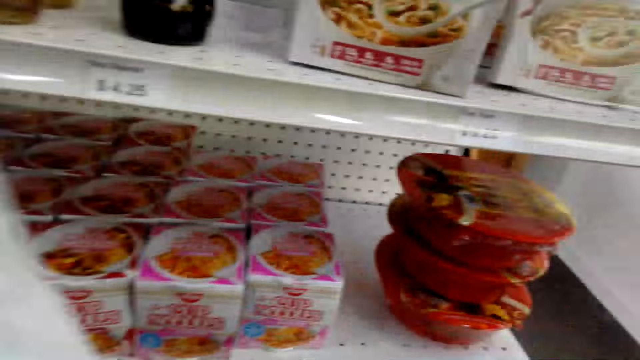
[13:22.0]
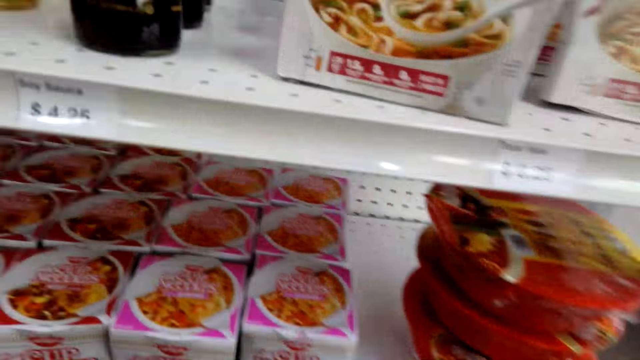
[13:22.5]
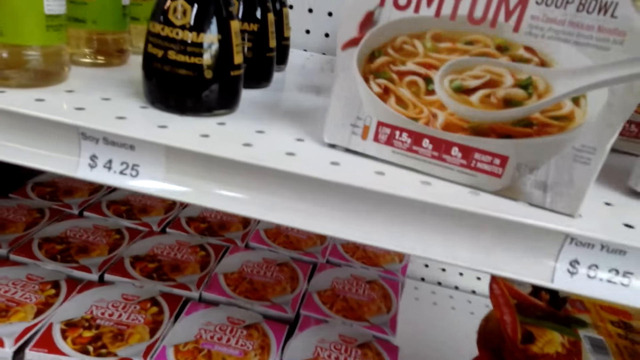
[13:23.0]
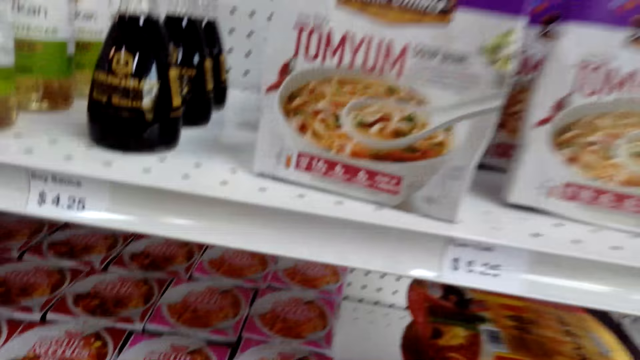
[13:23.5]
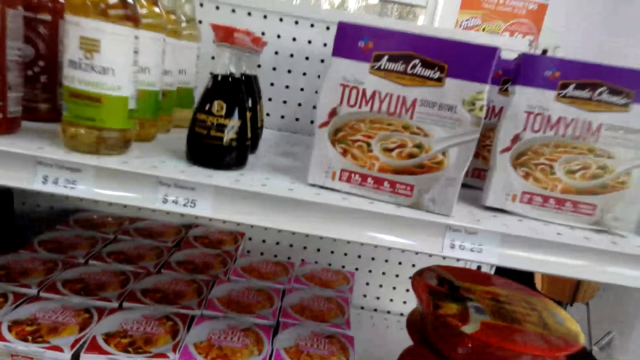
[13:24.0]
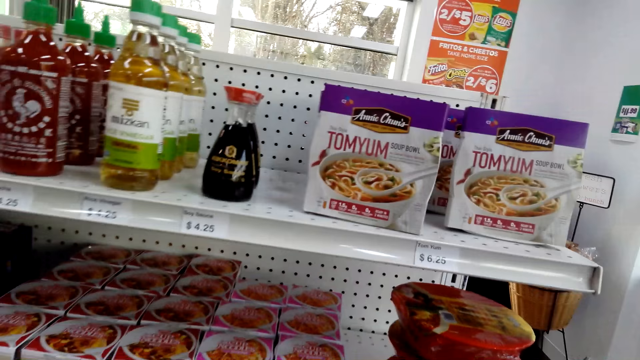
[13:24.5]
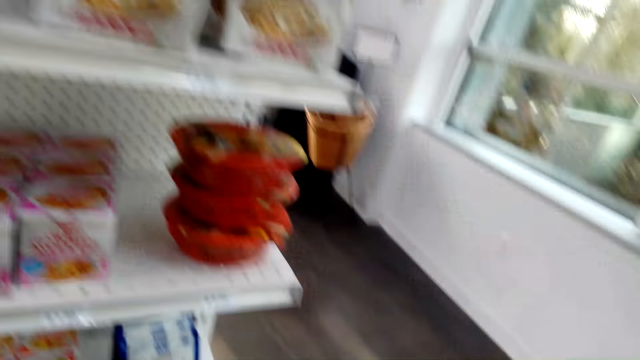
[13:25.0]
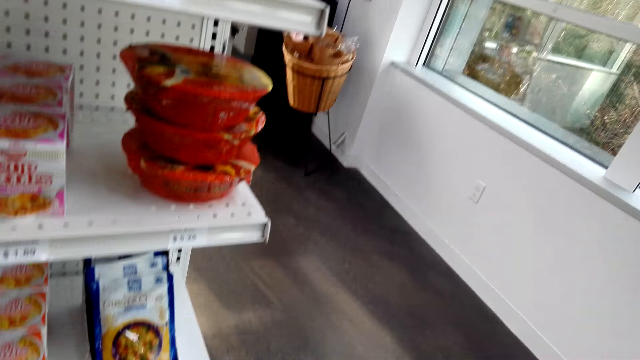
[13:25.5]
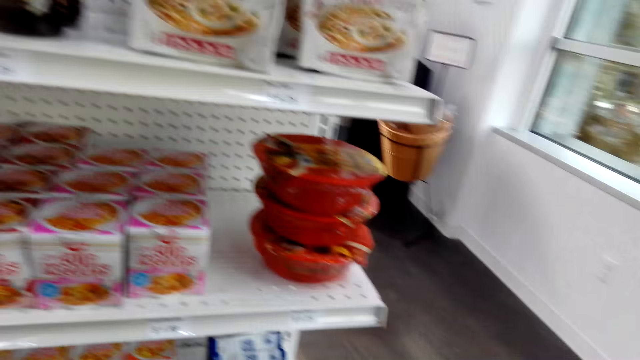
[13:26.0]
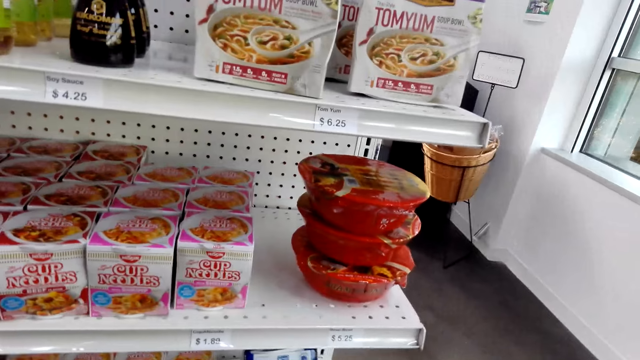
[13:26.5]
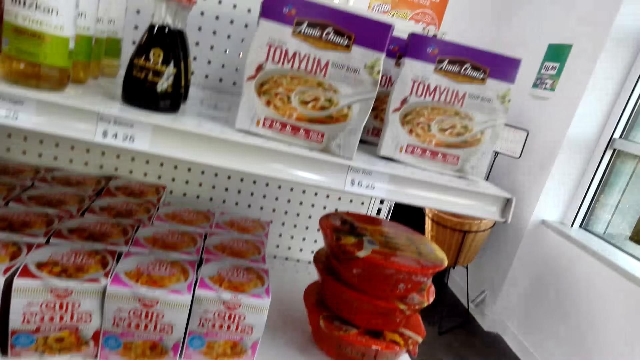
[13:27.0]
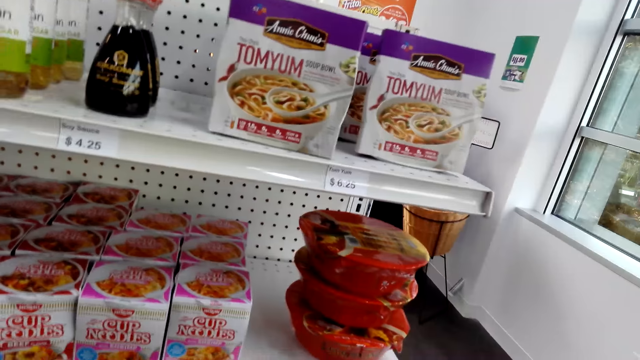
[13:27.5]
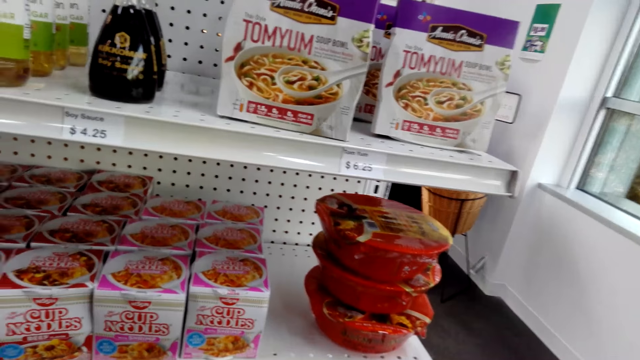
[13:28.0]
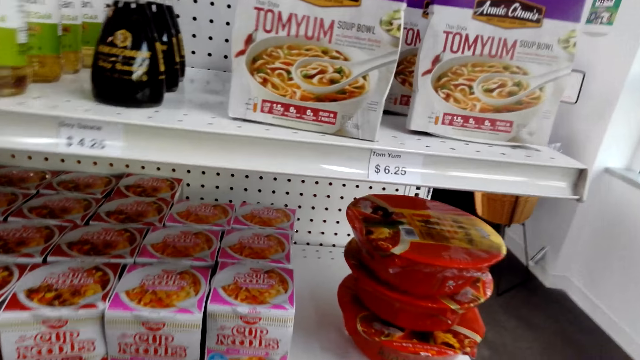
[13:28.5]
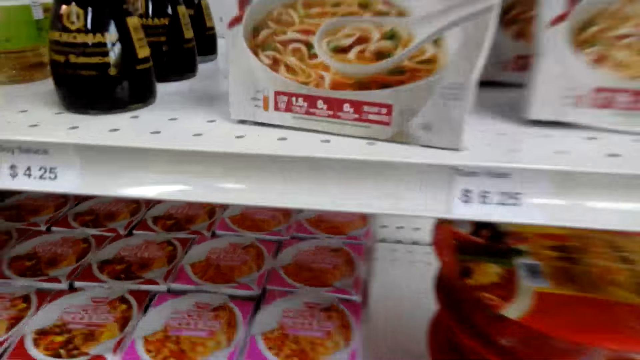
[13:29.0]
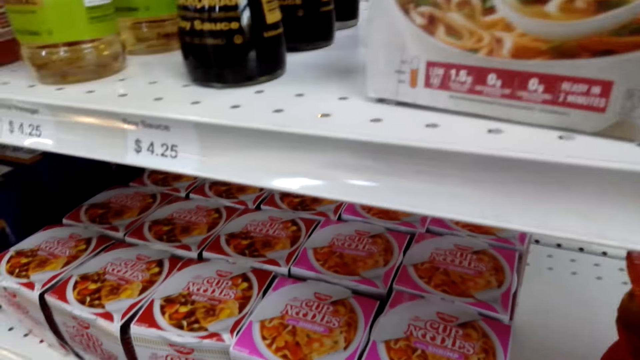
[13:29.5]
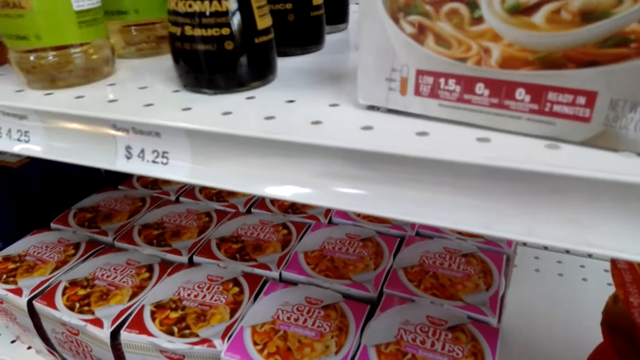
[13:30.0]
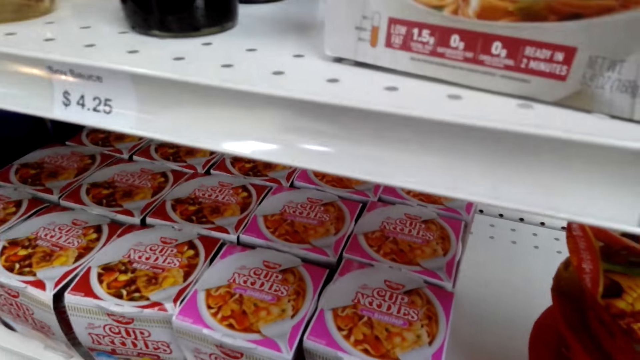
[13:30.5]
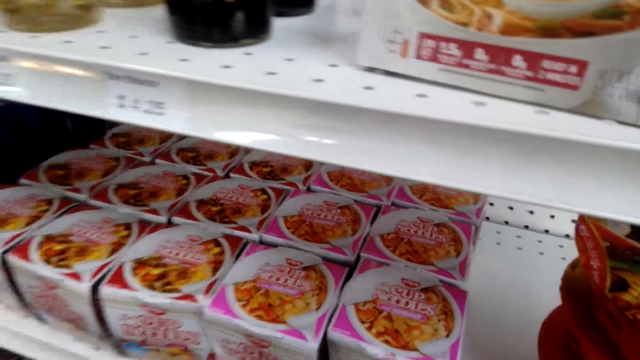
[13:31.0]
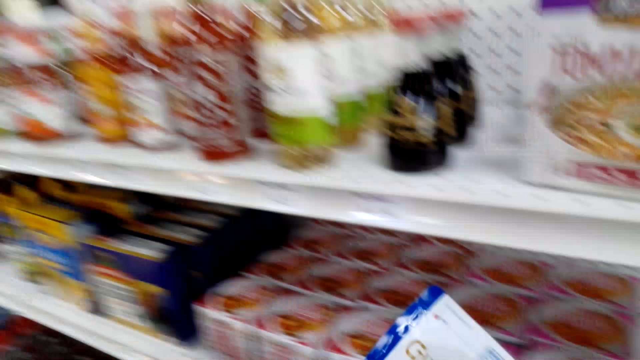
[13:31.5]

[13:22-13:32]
The camera wearer looks at the items on the shelves. They look around the shelves. They pick up a pack of ginger curry.

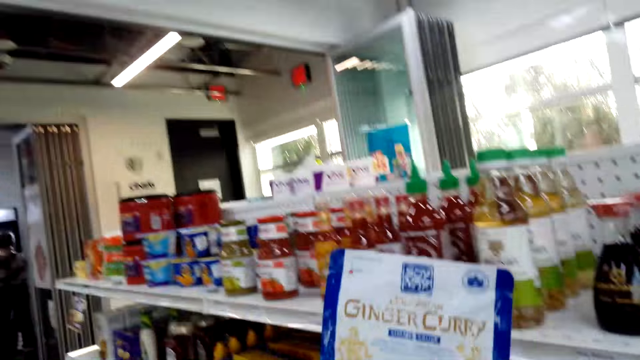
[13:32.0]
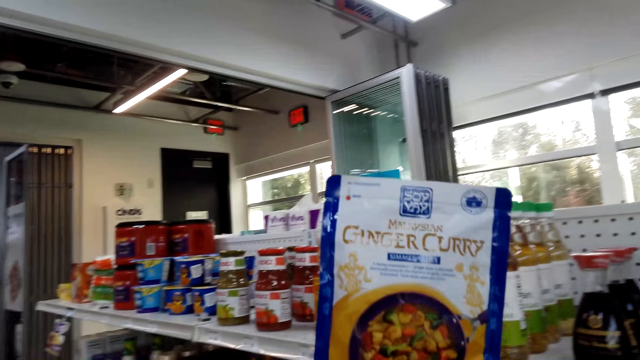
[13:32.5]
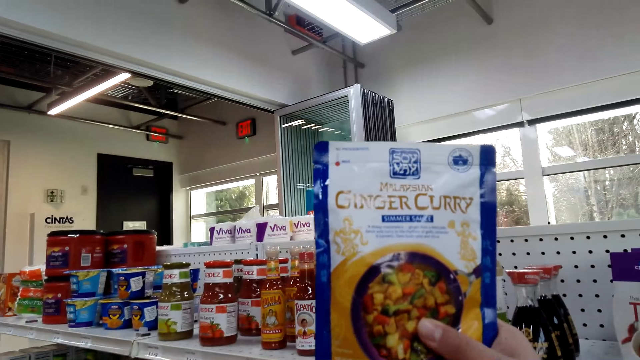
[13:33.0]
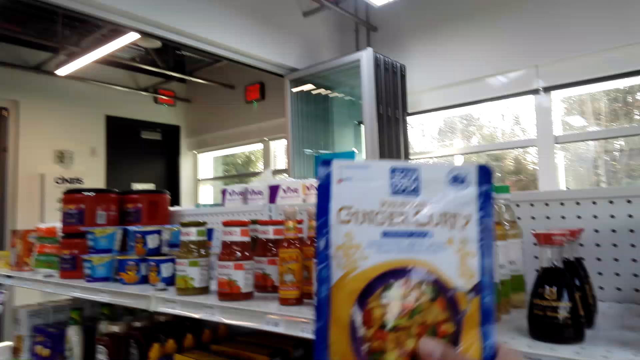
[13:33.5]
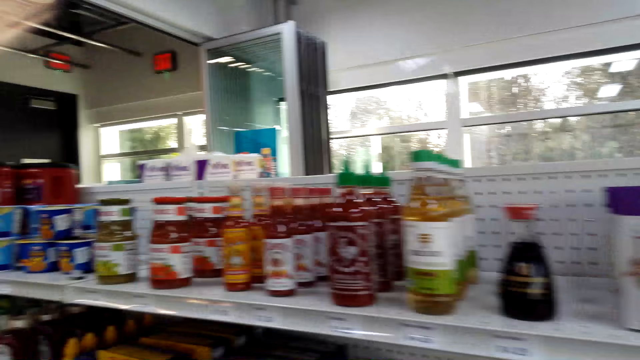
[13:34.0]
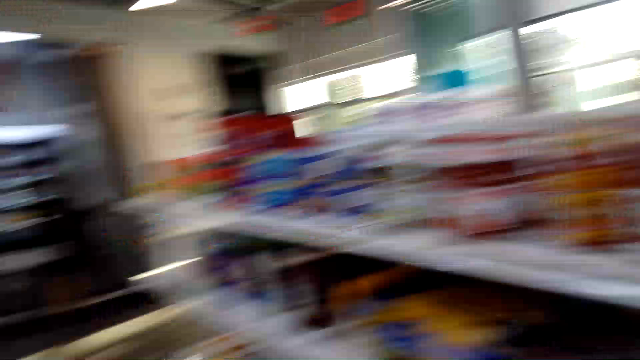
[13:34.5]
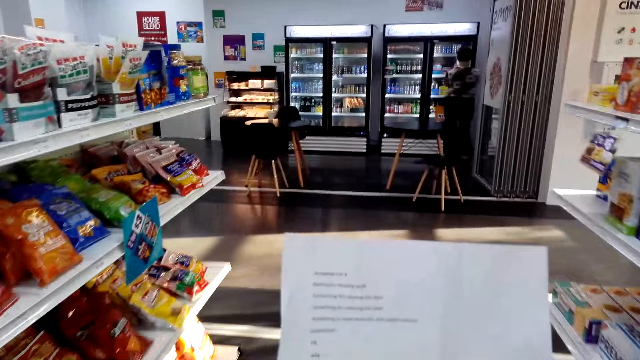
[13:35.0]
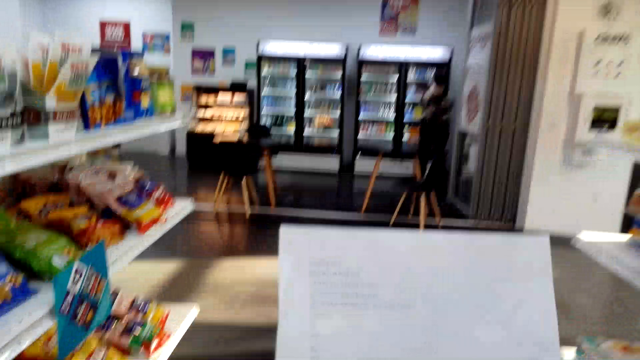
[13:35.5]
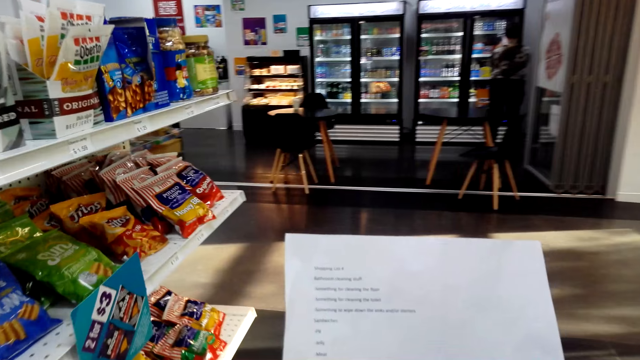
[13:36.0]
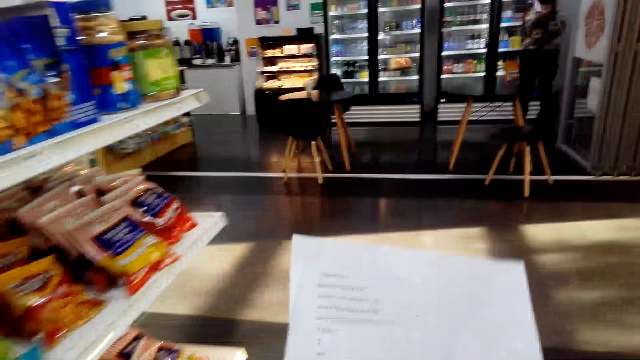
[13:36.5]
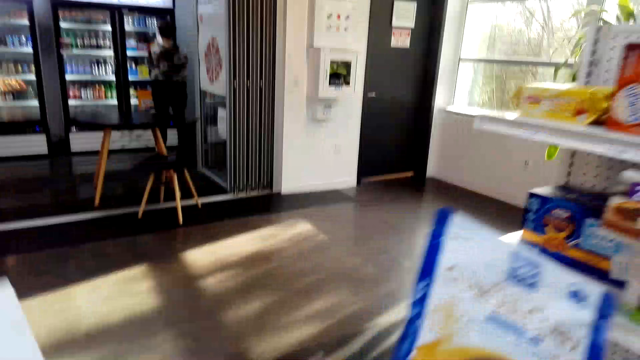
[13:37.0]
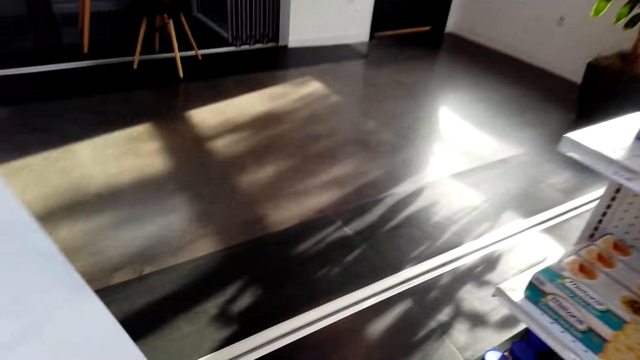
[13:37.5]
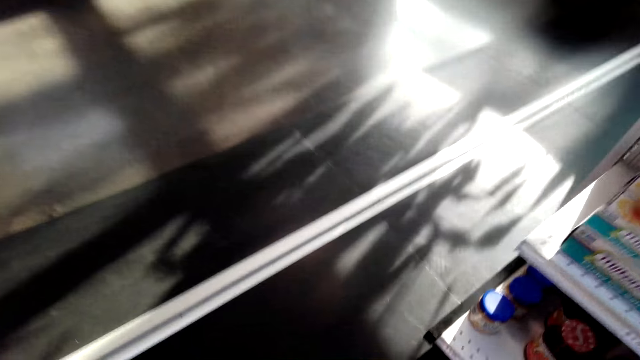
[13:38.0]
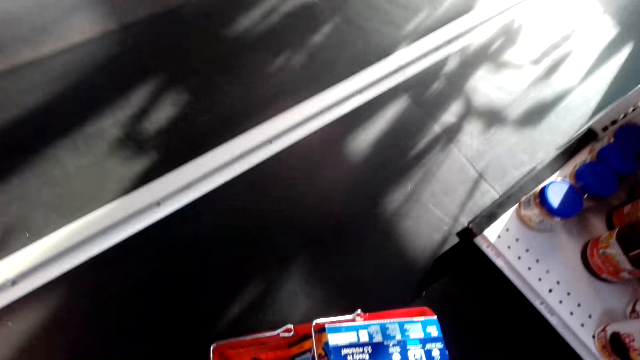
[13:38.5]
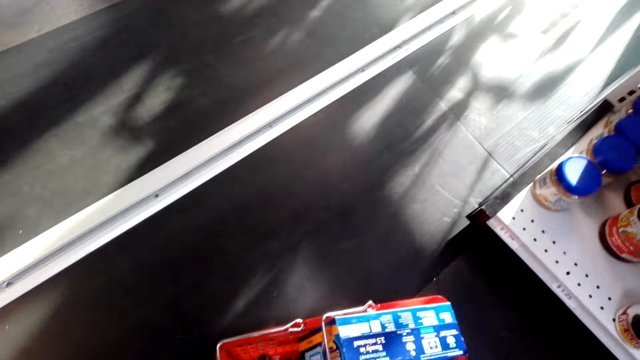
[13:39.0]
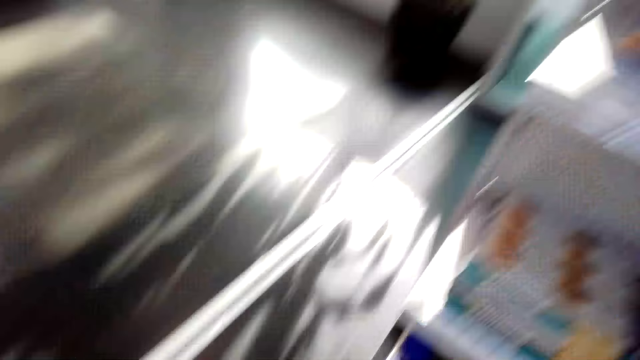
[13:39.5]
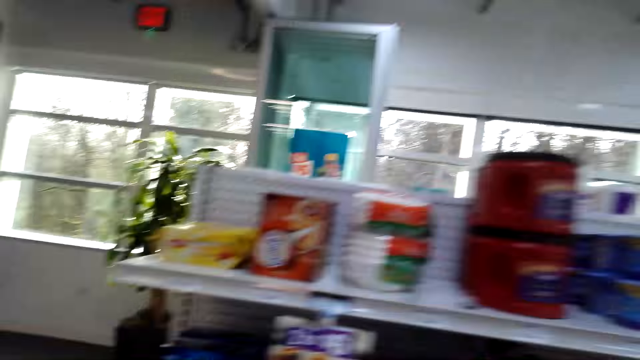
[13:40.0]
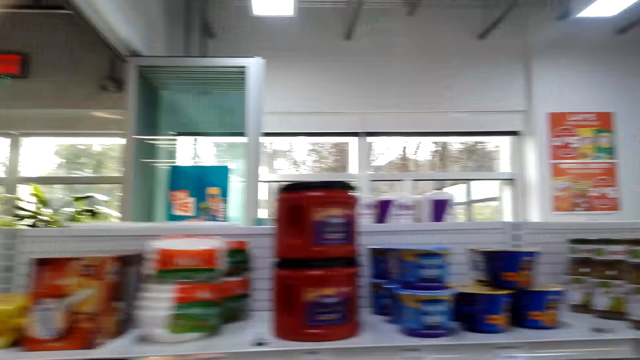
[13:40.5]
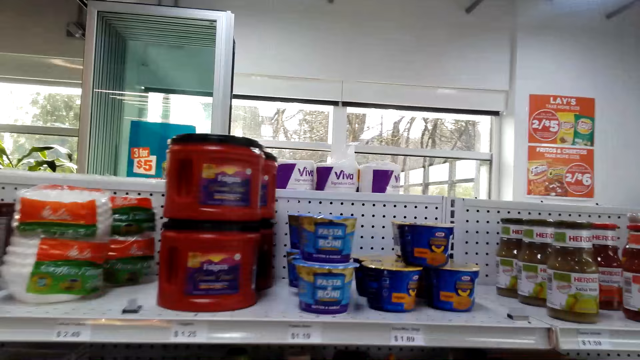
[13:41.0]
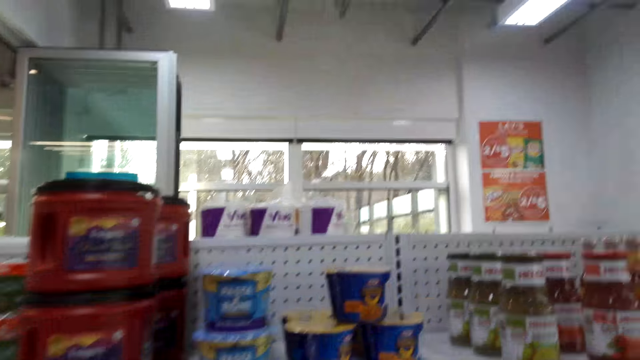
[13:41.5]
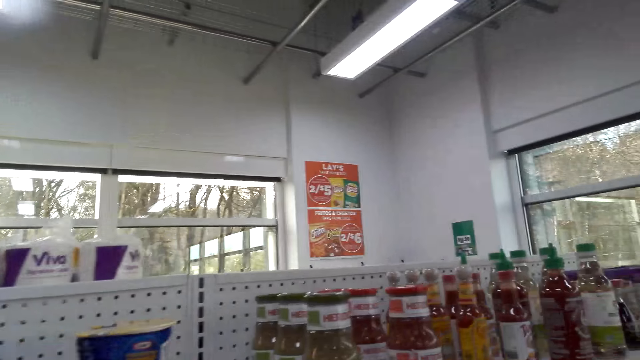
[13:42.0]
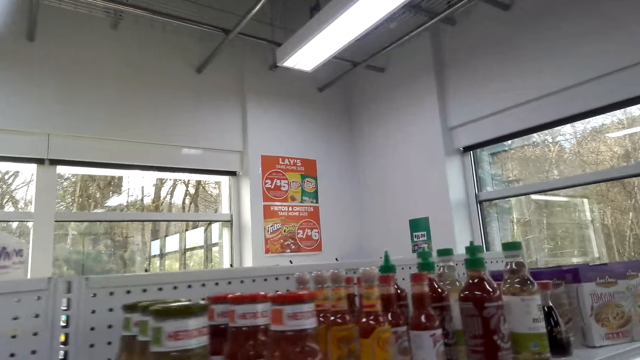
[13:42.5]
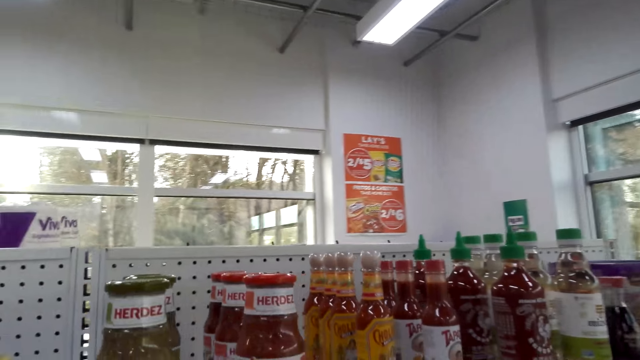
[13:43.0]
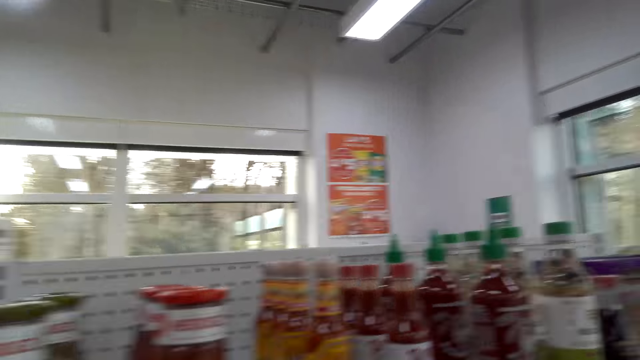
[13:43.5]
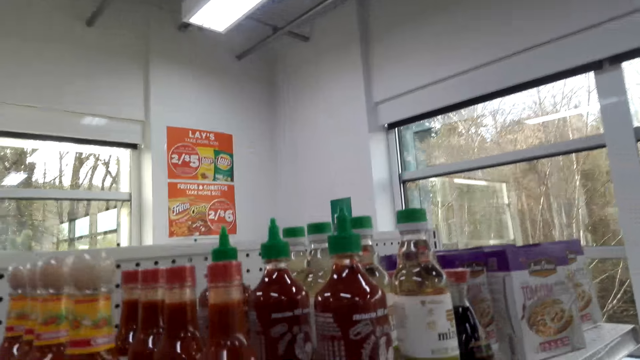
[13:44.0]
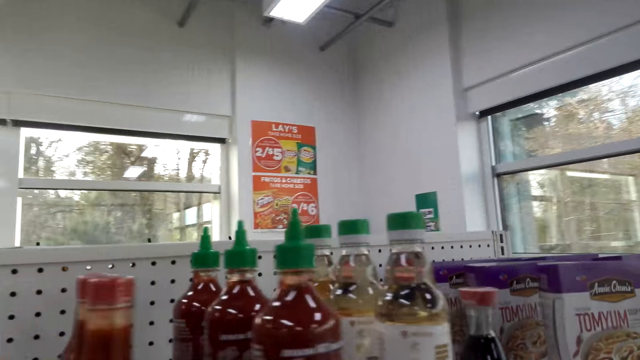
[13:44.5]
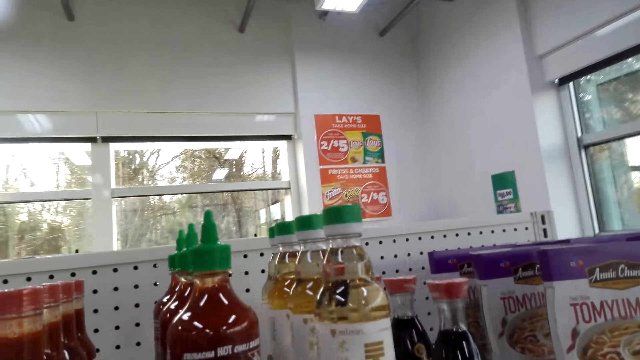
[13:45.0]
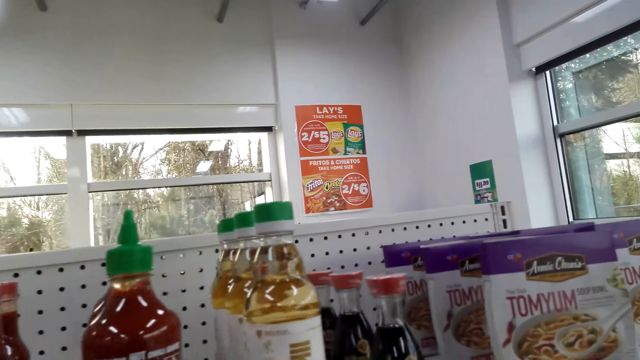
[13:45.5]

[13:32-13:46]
The camera wearer lifts the ginger curry. They stare at the pack of ginger curry. They carry the paper. They read a piece of paper. They place the ginger curry in the basket trolley. They look around the items on the shelves. They move around the supermarket.
